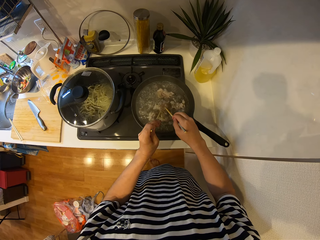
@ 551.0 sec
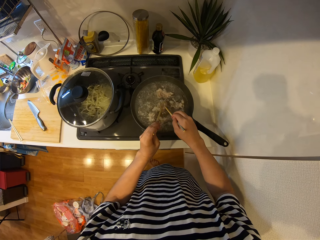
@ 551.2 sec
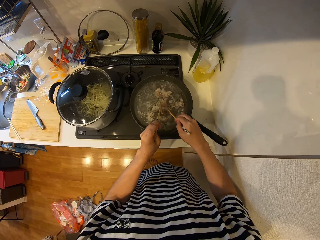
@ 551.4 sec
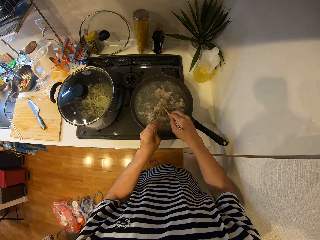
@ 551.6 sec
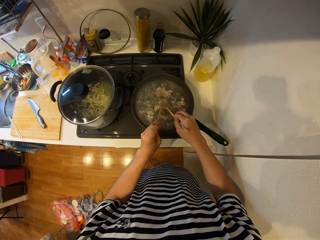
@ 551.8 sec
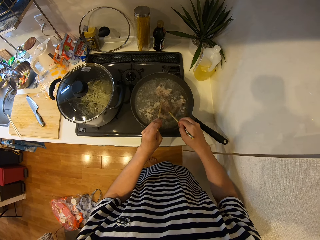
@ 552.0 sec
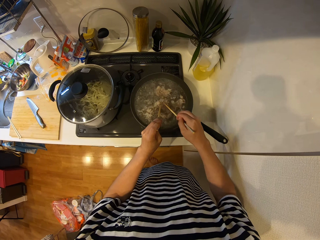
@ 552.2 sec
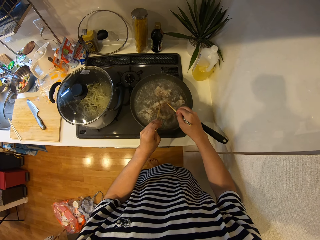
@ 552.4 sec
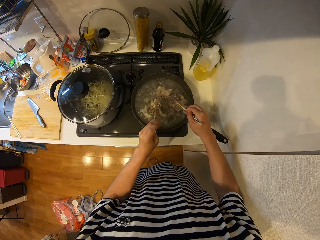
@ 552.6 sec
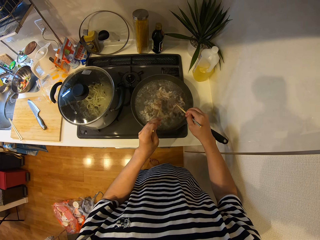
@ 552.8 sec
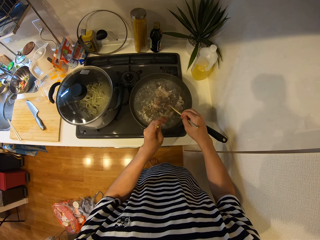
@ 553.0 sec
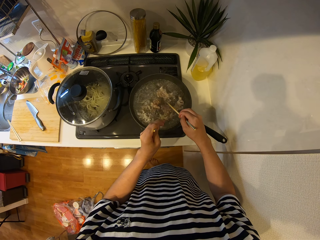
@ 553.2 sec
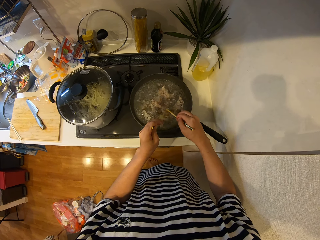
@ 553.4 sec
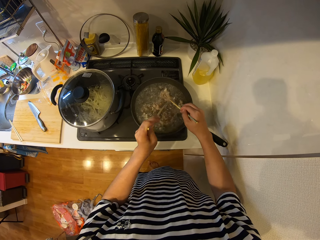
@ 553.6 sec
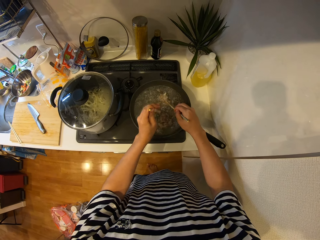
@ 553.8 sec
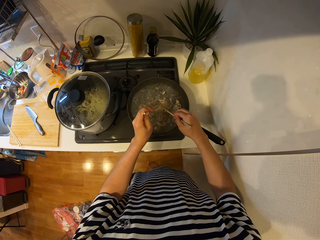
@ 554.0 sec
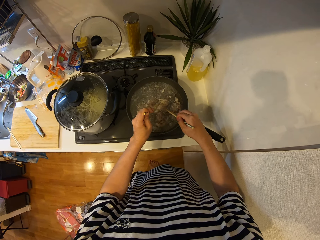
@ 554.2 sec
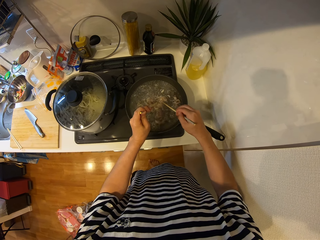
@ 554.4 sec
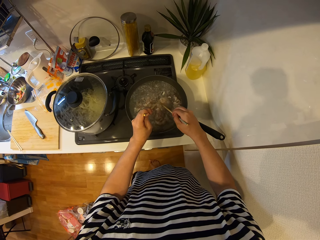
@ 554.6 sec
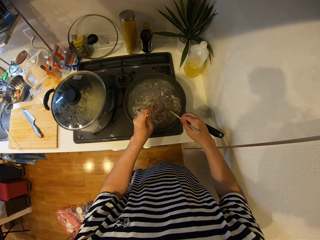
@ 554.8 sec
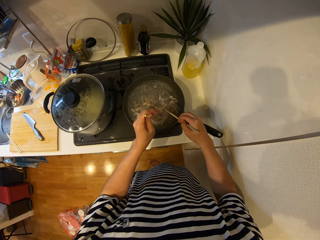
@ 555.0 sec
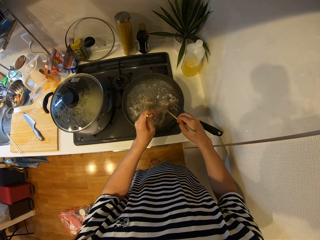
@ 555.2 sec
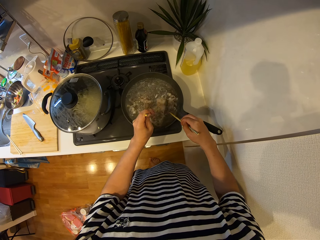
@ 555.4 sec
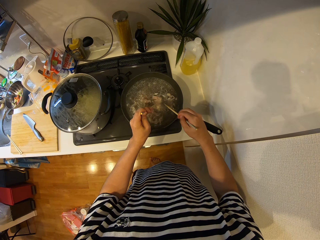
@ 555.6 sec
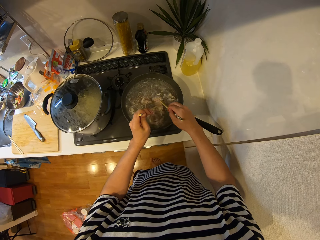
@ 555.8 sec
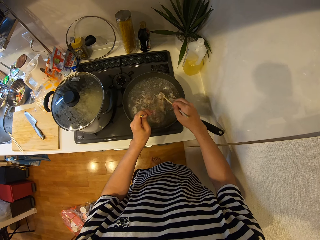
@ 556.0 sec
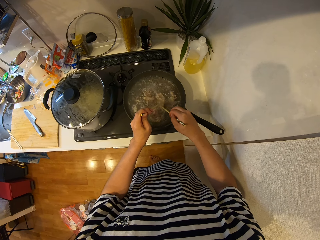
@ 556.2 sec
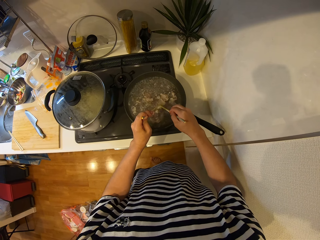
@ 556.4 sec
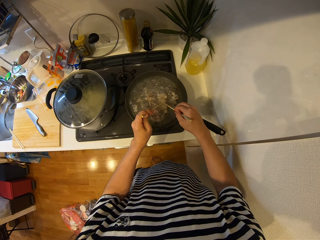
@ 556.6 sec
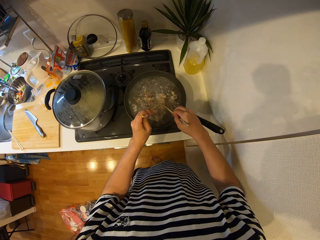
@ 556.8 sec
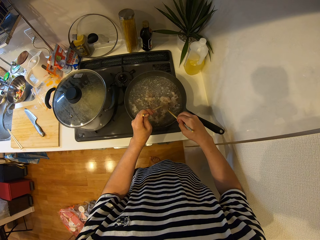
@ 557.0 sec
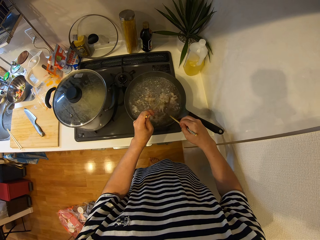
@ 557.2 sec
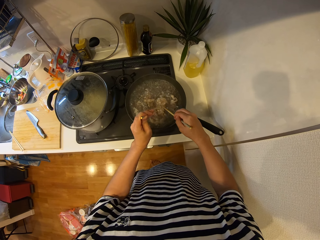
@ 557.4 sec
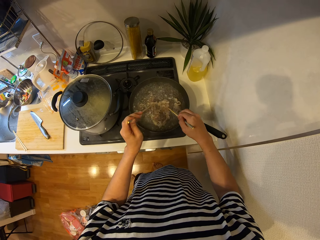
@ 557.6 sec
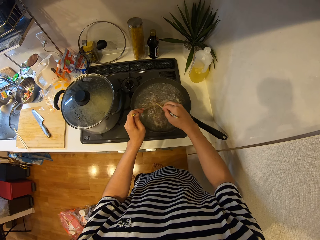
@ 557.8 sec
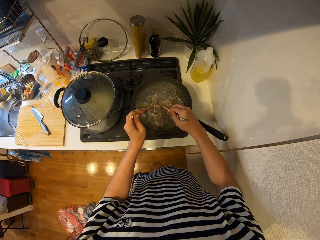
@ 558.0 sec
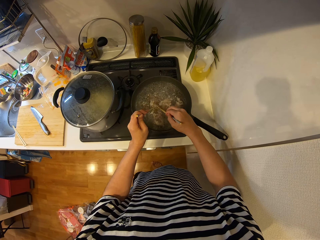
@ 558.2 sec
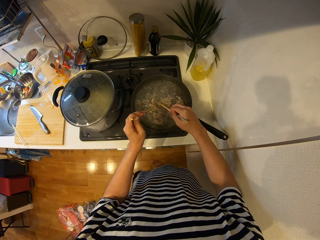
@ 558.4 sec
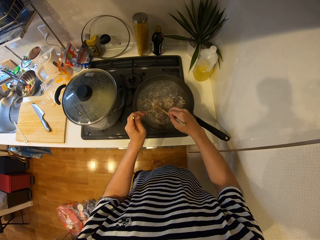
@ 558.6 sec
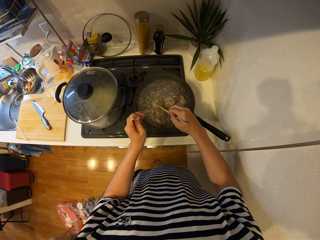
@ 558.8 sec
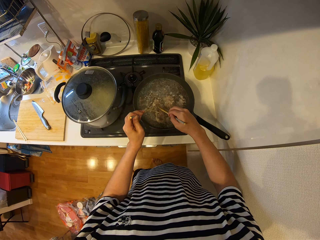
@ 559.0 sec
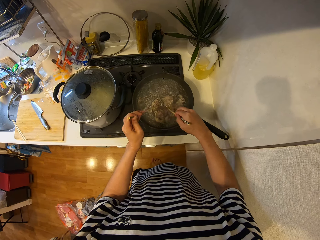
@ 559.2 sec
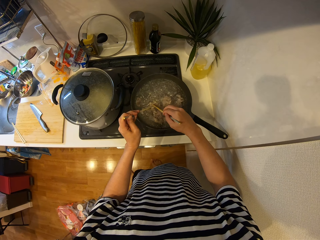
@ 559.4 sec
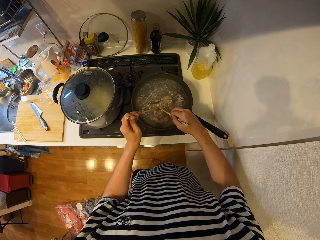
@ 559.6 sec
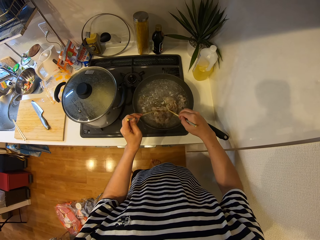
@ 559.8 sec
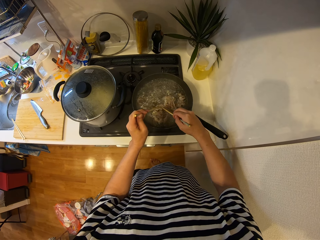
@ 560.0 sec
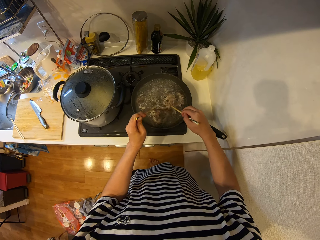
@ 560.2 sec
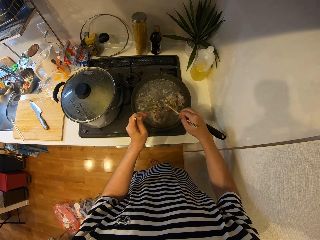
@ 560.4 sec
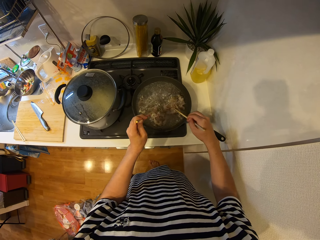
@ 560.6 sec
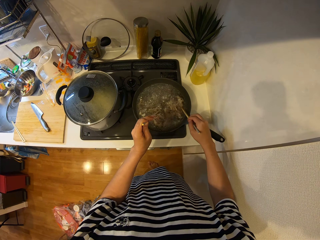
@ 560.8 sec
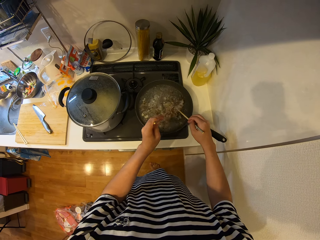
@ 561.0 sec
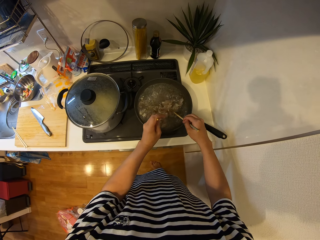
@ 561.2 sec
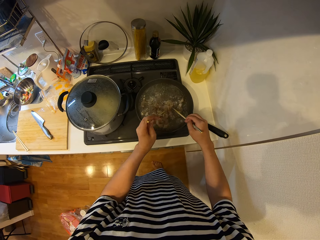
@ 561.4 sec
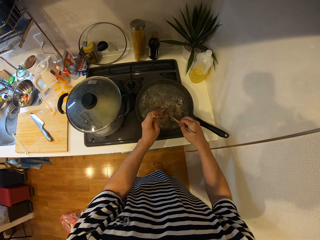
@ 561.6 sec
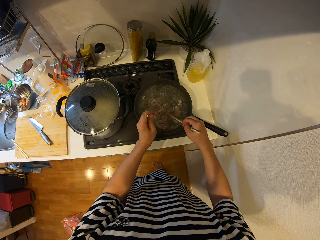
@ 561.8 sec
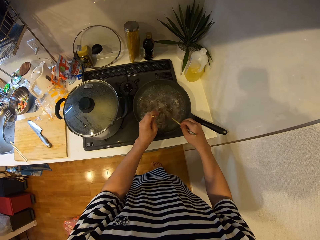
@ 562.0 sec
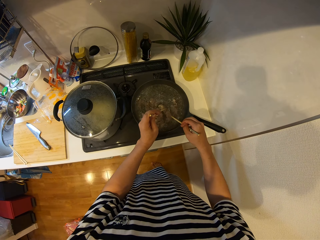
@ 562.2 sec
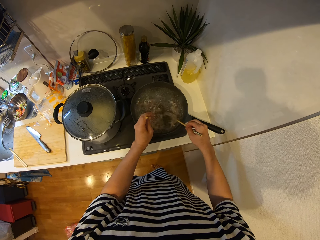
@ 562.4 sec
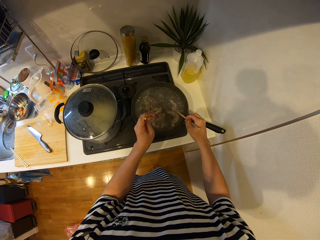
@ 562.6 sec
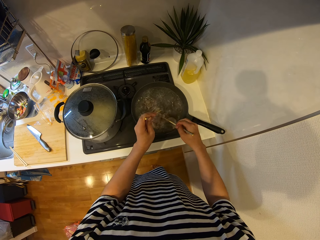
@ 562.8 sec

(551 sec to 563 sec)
The camera wearer mixes the meat in a pan using chopsticks. They mix the meat again.

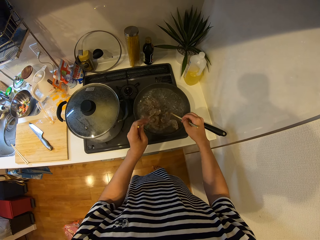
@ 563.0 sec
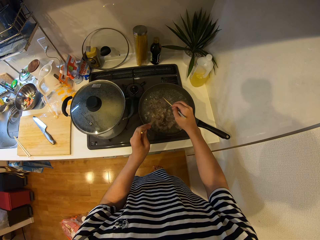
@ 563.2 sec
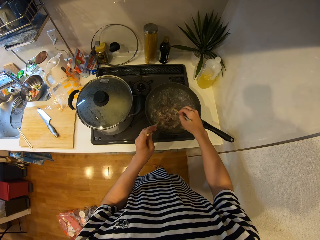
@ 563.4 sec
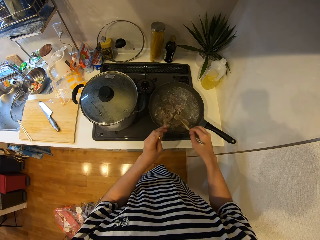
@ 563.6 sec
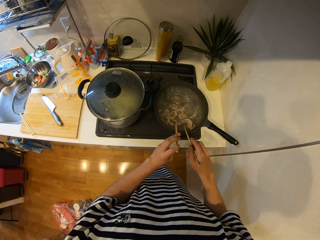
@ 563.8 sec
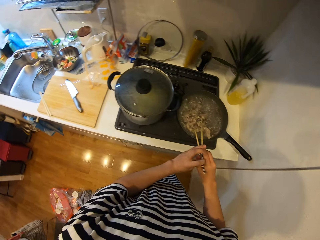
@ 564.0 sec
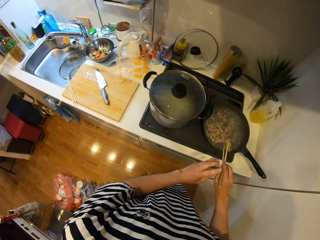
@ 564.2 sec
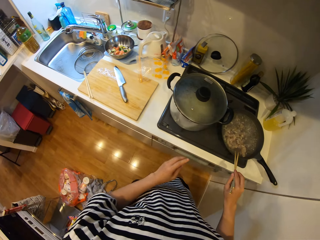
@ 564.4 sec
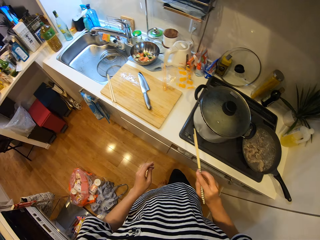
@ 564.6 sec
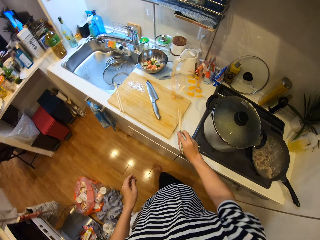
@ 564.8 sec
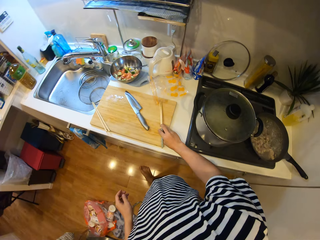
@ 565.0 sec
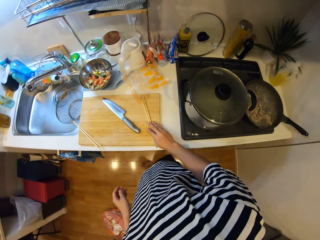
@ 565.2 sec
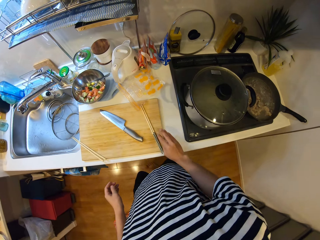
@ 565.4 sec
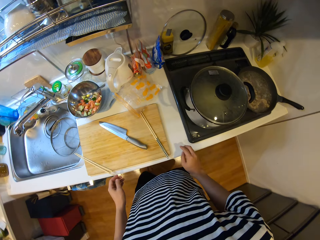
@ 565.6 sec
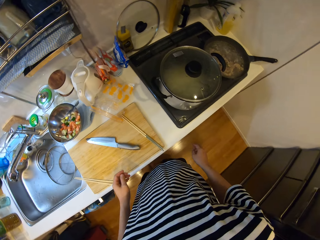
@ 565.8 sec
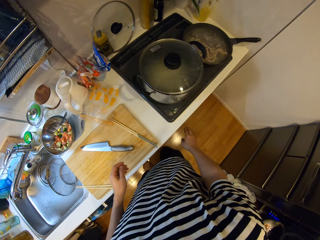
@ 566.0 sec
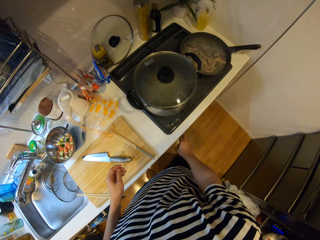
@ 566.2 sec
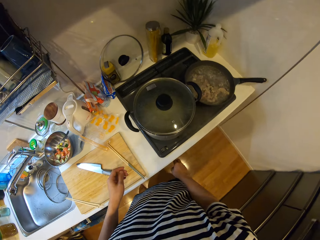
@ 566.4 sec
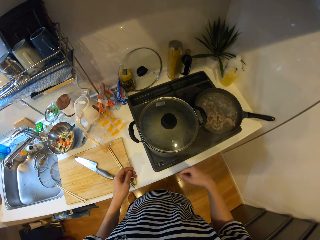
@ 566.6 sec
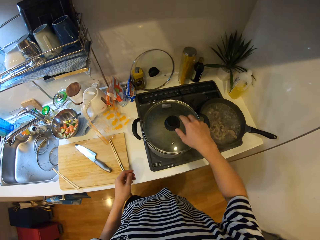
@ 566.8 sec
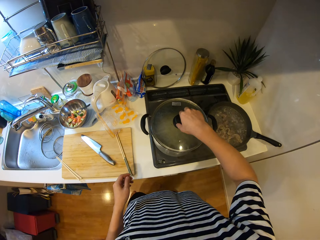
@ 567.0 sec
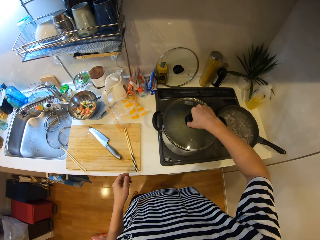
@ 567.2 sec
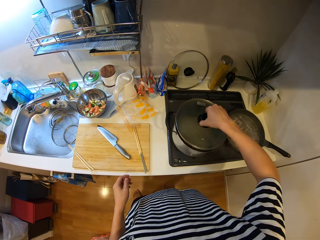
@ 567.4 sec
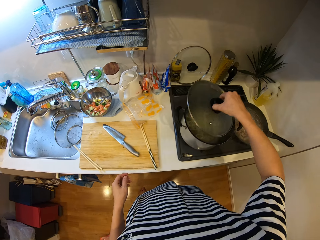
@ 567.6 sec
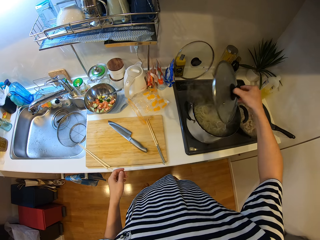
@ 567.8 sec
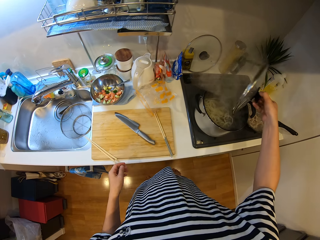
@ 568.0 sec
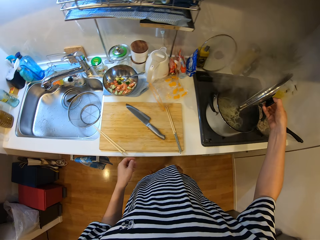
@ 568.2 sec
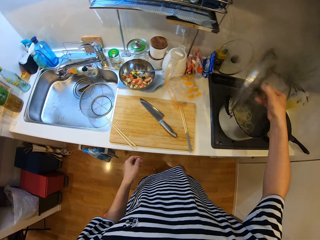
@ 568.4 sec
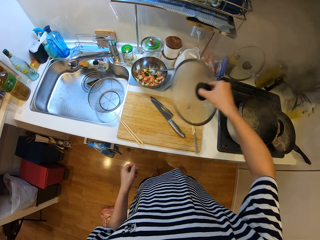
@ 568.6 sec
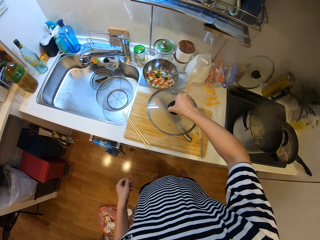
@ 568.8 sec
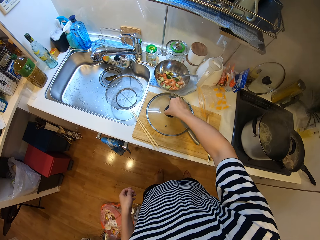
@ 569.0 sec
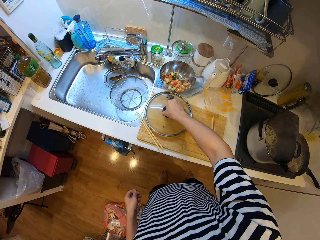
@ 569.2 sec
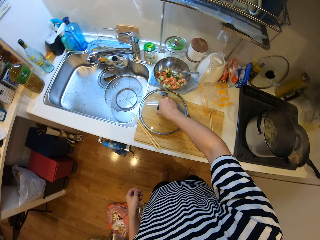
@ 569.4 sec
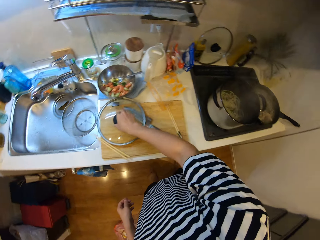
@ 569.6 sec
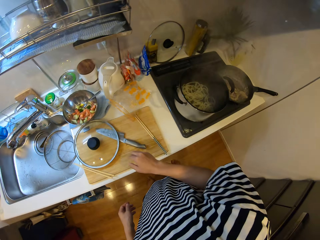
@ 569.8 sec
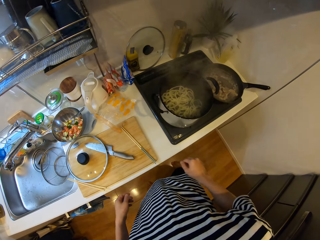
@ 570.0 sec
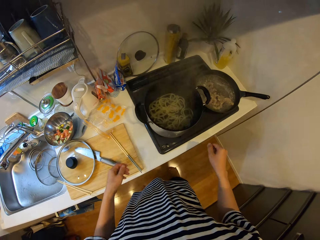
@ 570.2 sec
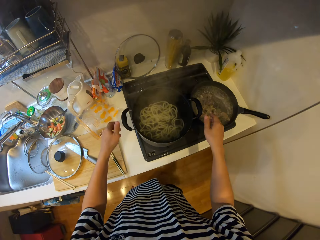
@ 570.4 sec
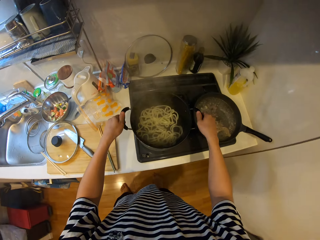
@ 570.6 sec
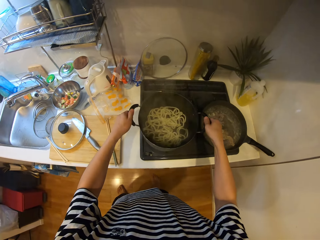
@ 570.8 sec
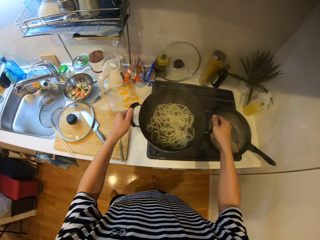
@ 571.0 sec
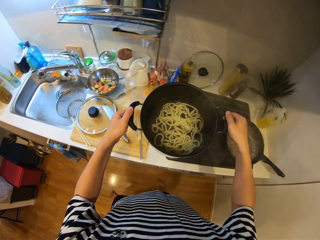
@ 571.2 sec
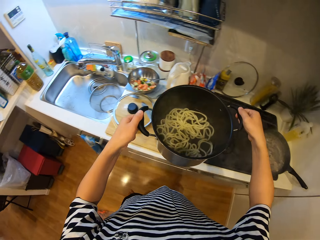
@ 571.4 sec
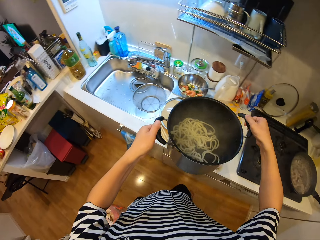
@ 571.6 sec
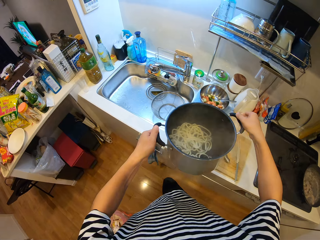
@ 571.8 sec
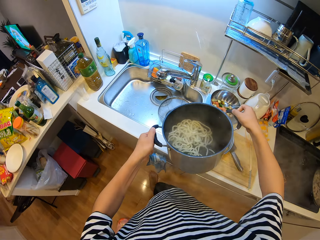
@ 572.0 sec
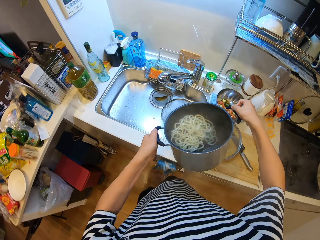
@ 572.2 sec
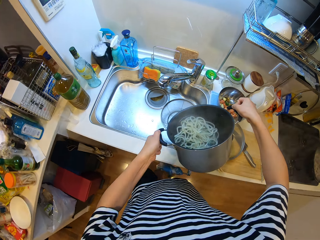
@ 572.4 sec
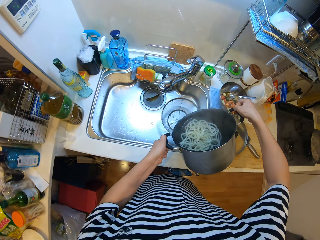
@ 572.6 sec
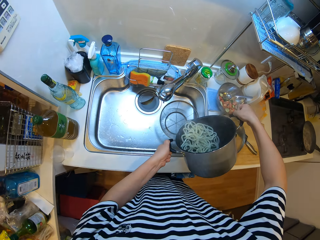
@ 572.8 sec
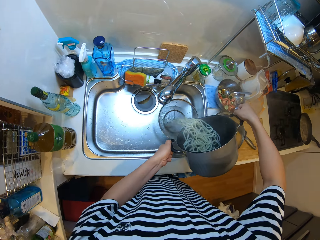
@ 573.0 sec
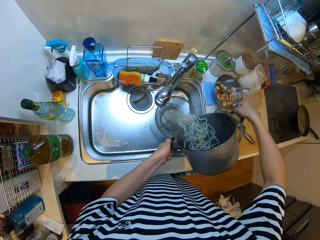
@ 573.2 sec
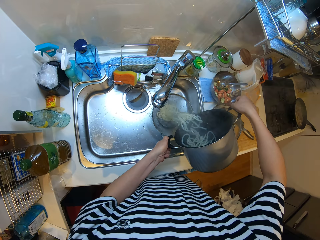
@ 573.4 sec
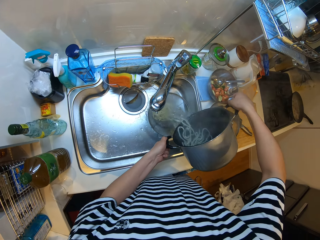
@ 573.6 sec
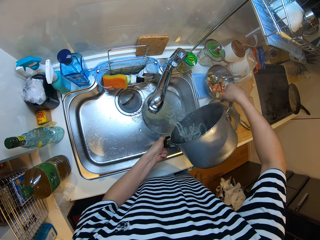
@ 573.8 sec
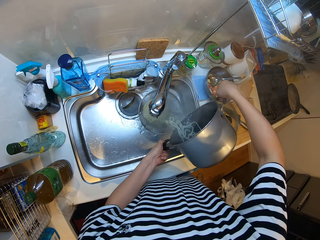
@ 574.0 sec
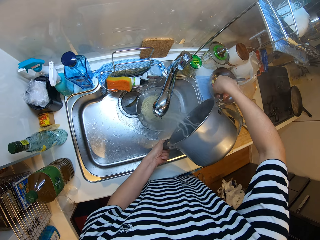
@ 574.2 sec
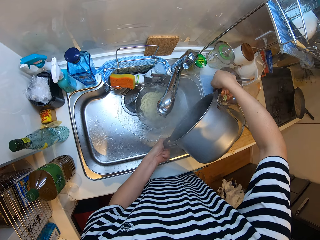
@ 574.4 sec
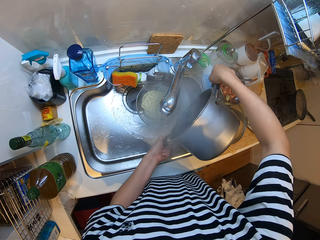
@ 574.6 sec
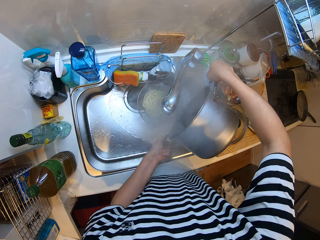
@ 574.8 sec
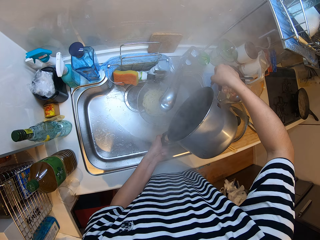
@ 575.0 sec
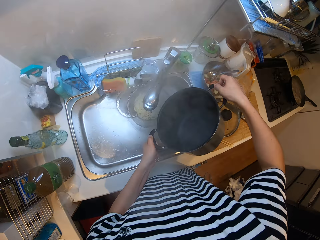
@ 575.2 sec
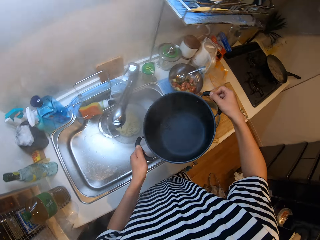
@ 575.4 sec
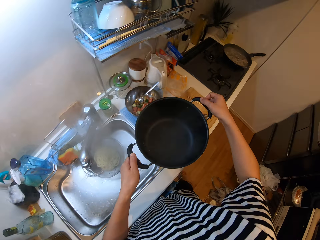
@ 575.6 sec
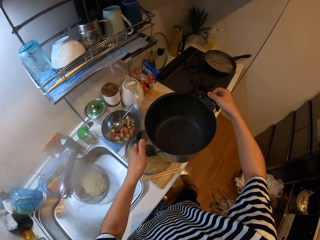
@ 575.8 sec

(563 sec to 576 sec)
The camera wearer puts the chopsticks on the cutting board. They put off the cooker. They open the pot of noodles. They put the cooking pot lid on the chopping board. They take the pot from the cooker. They pour the noodles into a sieve in the sink.
